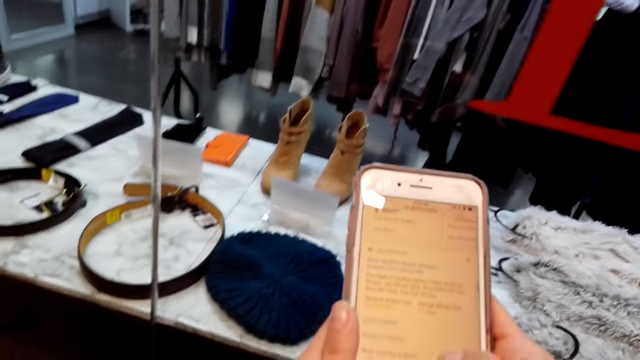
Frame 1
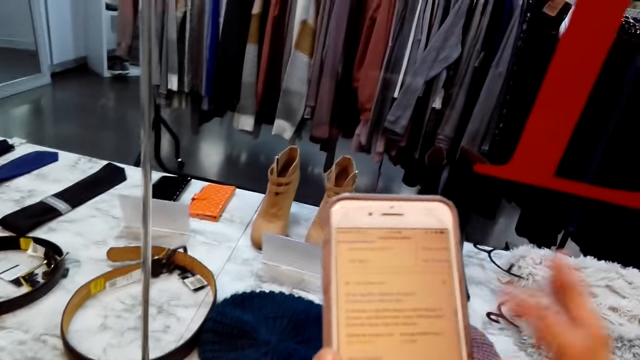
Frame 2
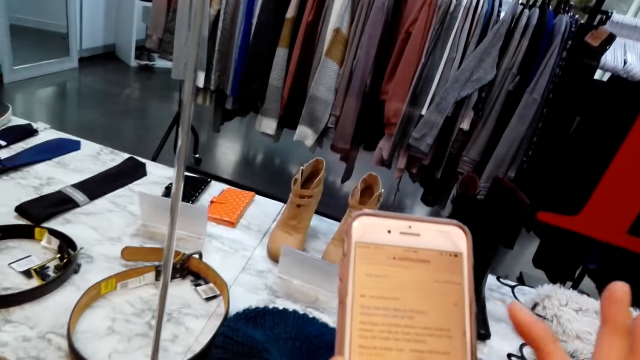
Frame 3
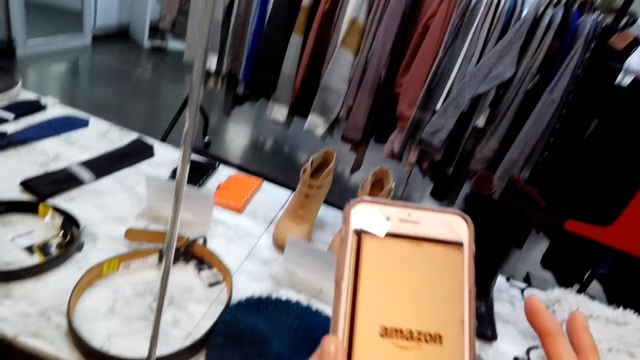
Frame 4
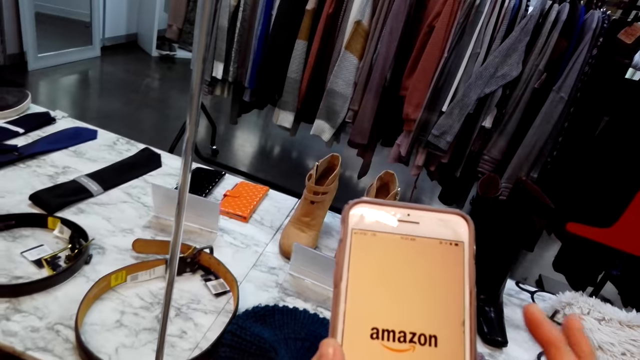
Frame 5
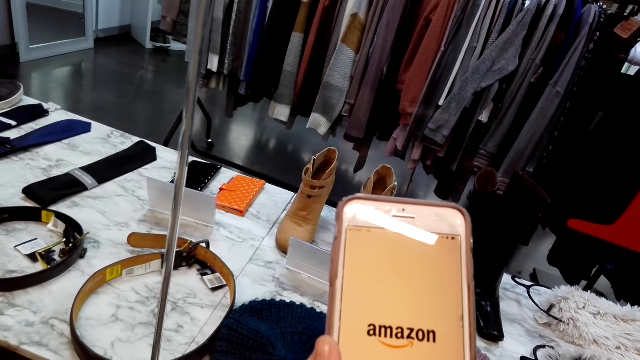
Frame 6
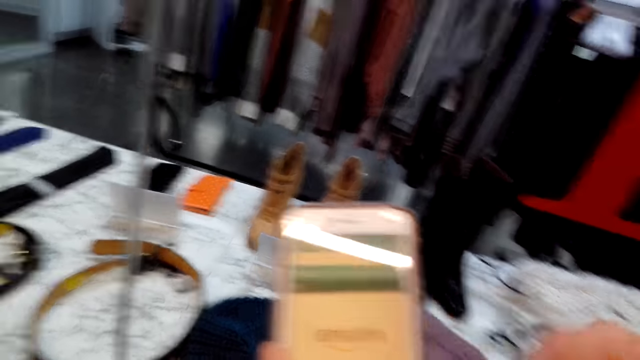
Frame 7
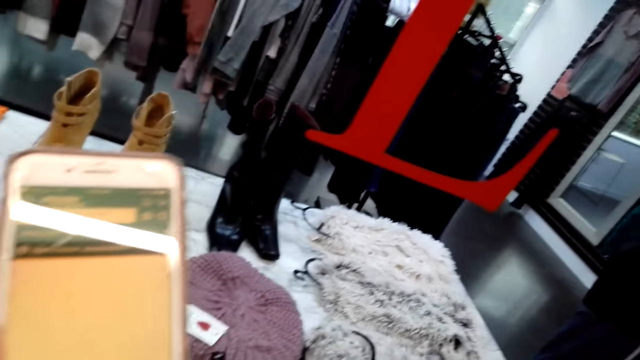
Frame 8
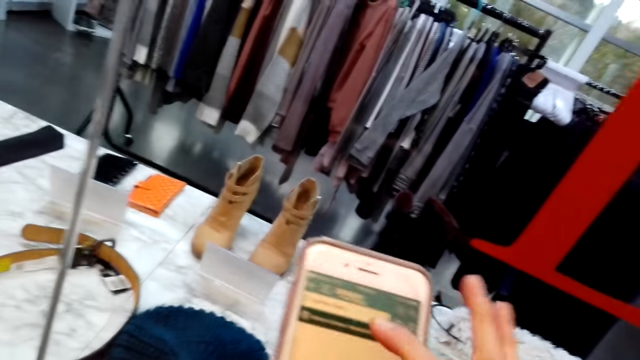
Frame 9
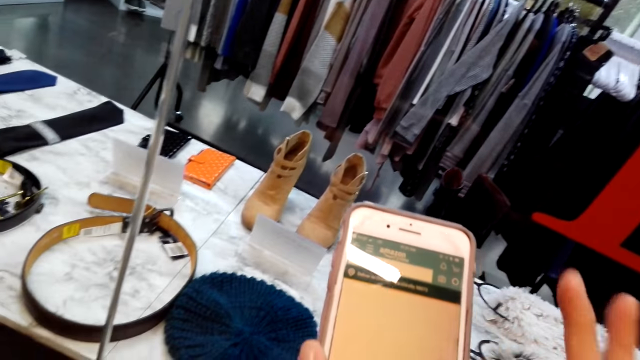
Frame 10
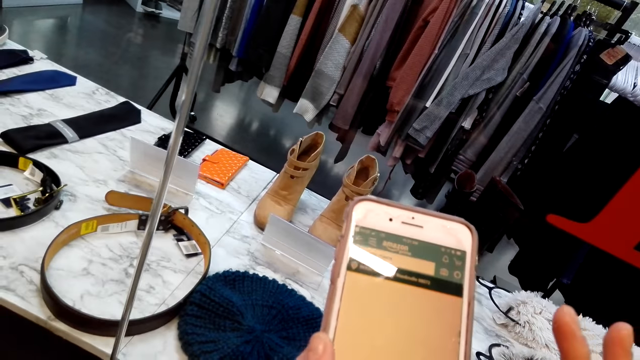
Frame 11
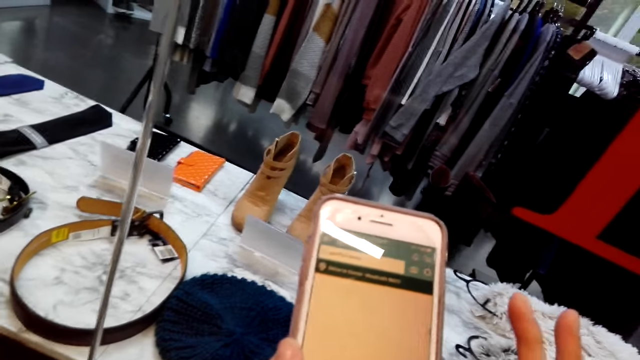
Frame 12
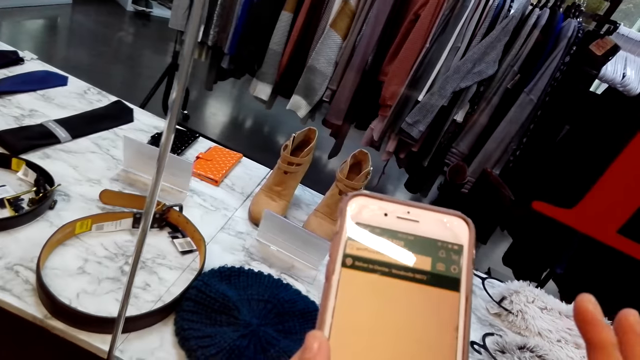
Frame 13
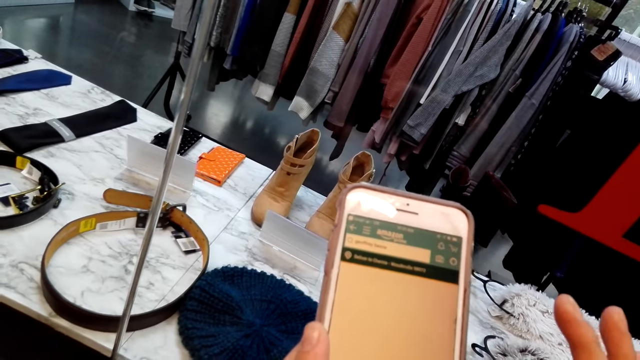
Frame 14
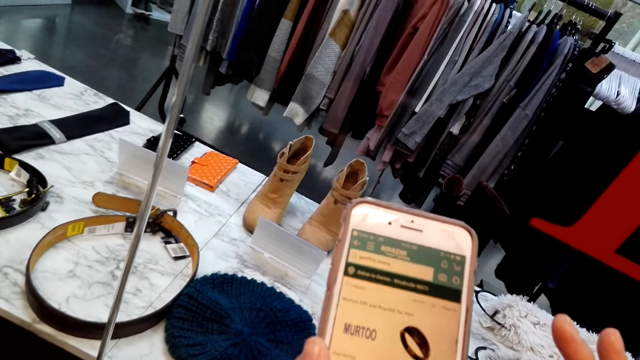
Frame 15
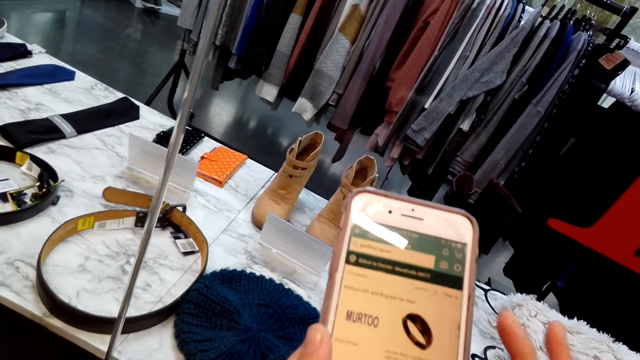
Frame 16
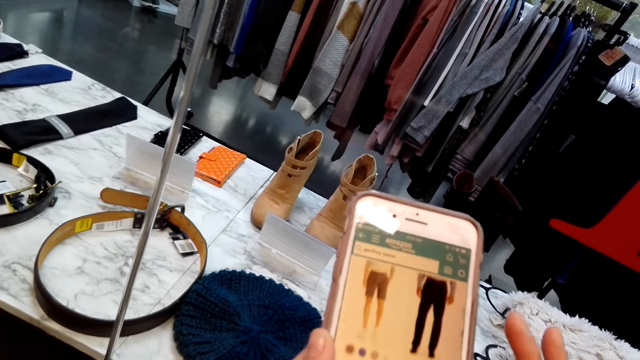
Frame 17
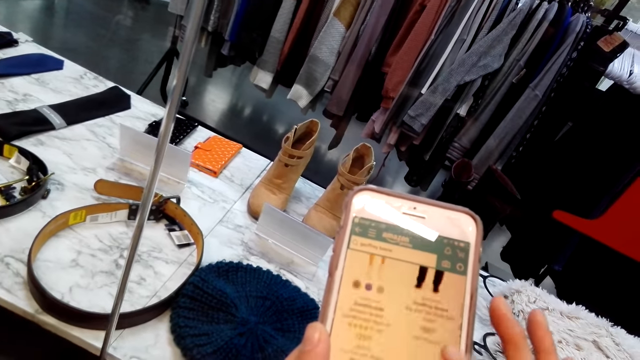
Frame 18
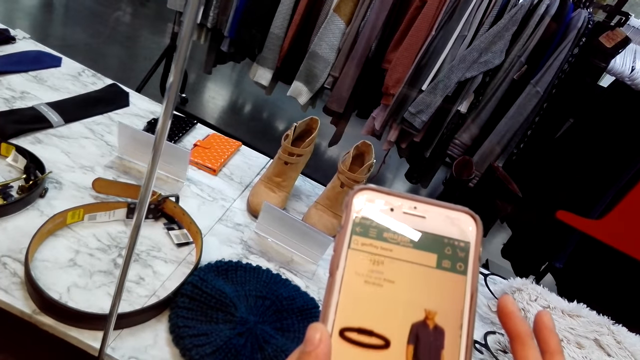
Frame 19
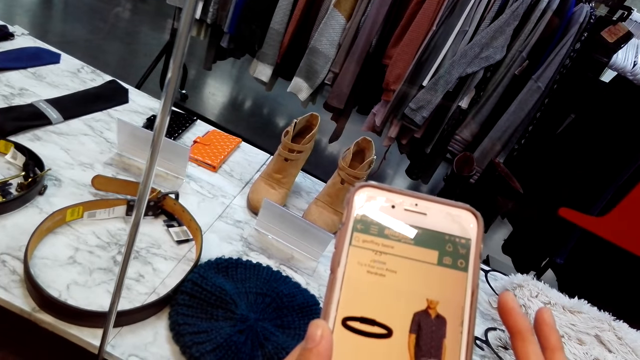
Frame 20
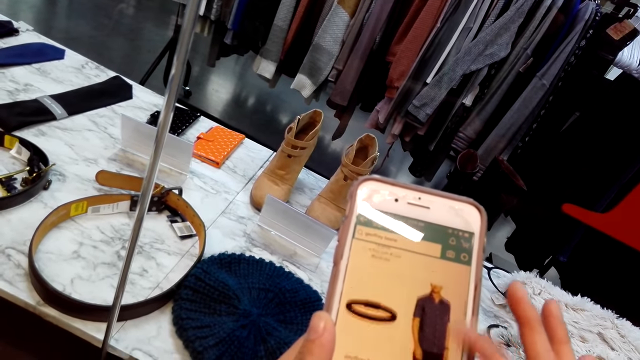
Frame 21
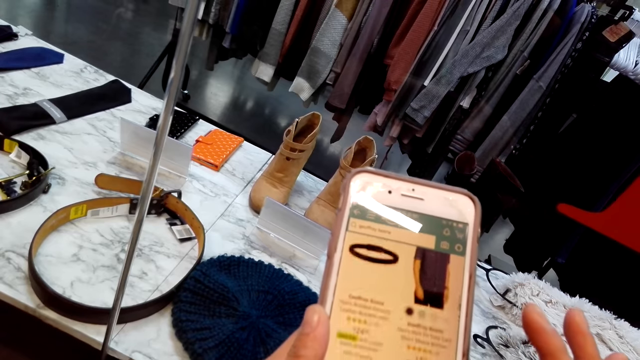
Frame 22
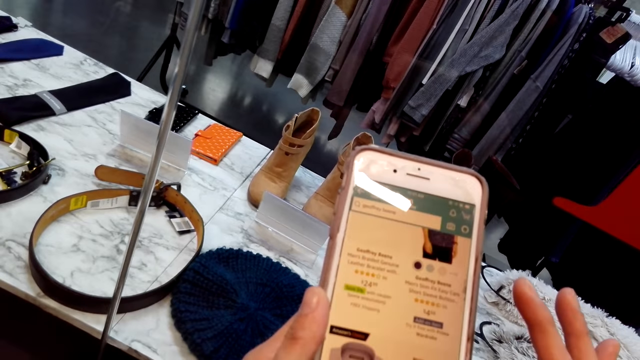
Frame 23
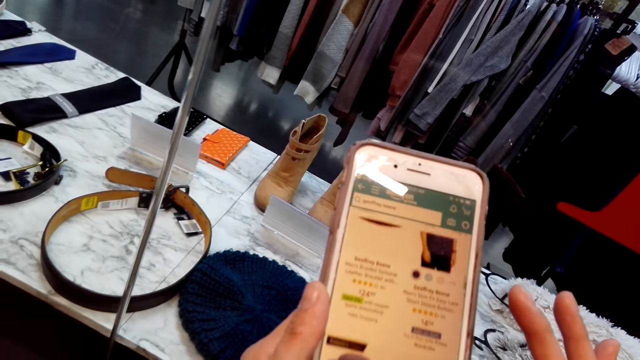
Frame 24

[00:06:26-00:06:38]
The camera wearer uses the phone. They speak.

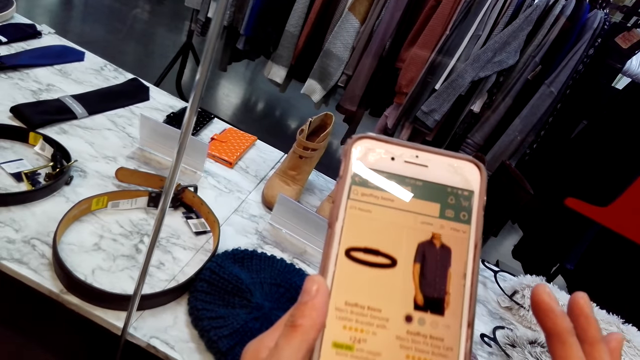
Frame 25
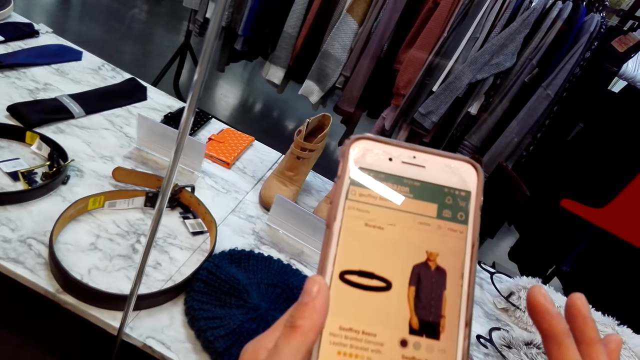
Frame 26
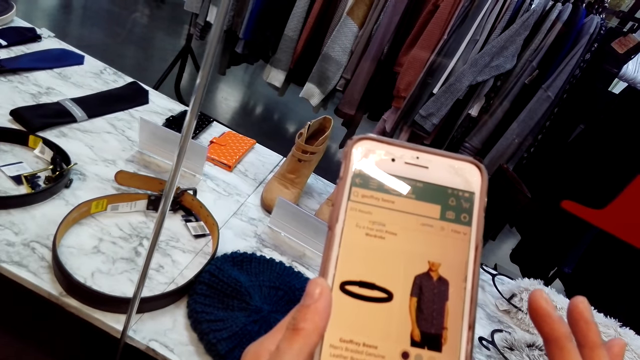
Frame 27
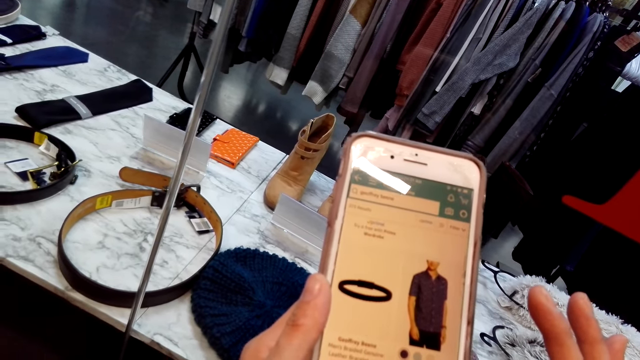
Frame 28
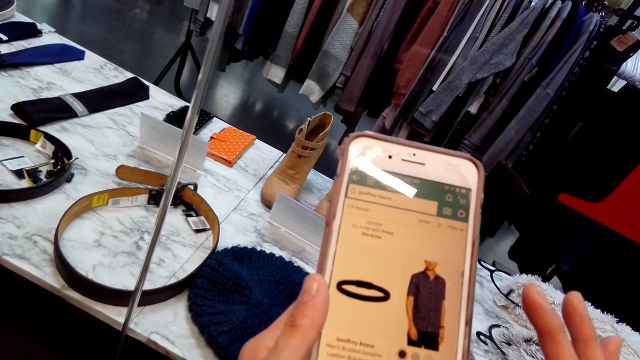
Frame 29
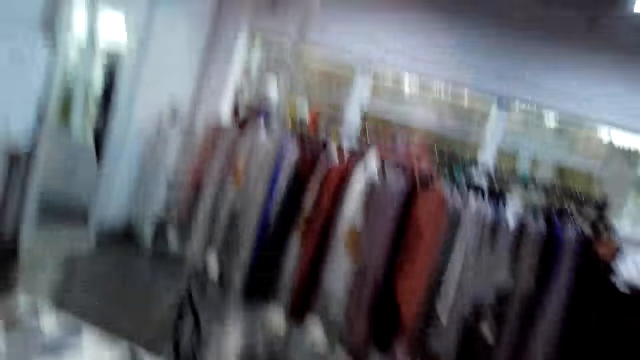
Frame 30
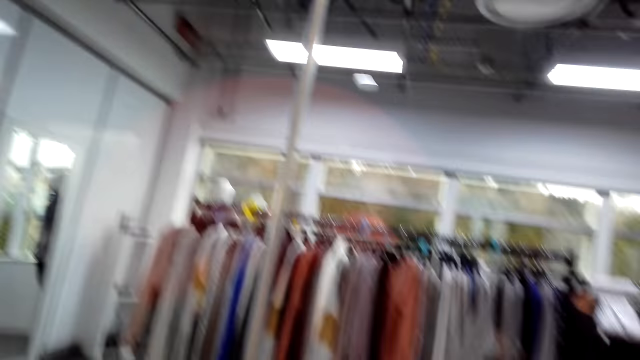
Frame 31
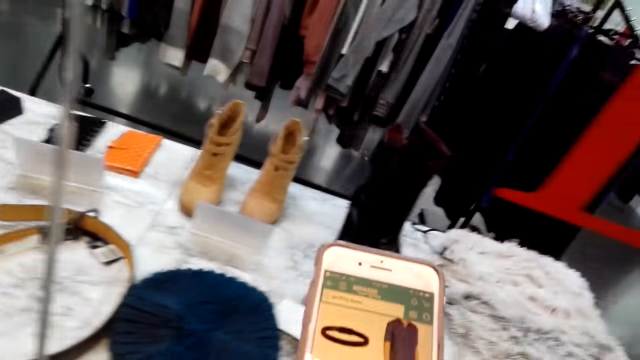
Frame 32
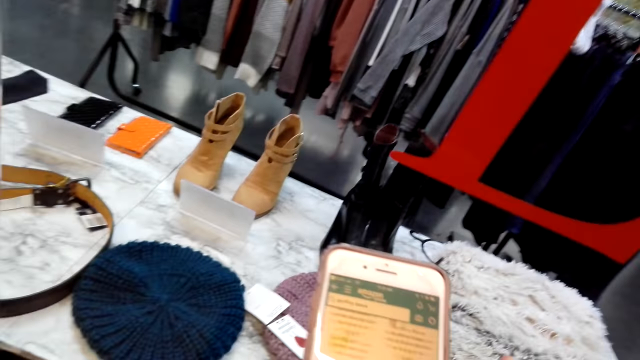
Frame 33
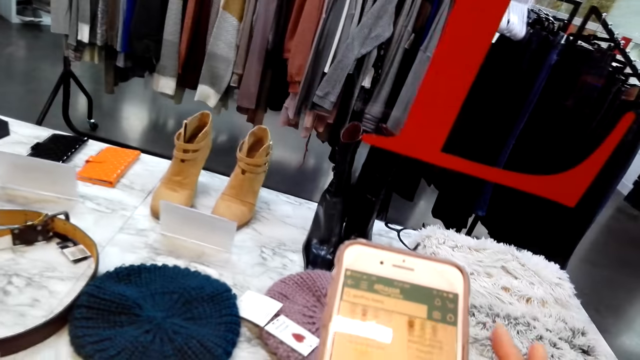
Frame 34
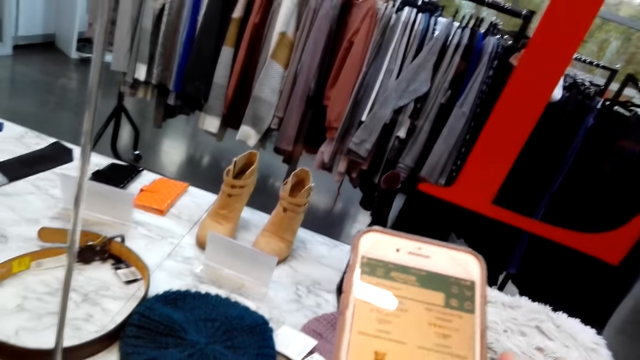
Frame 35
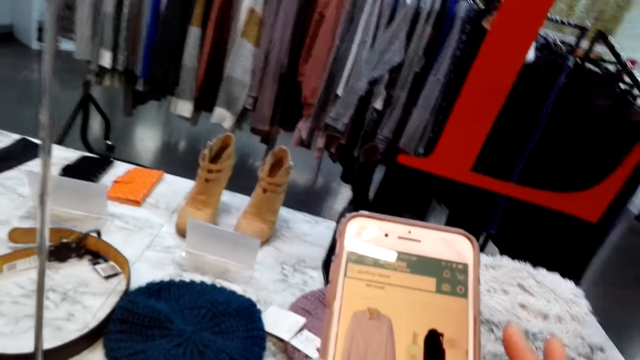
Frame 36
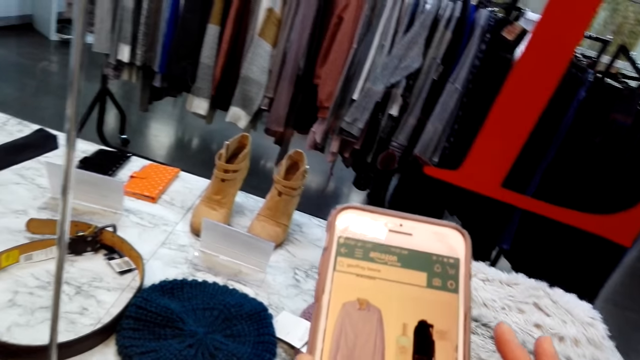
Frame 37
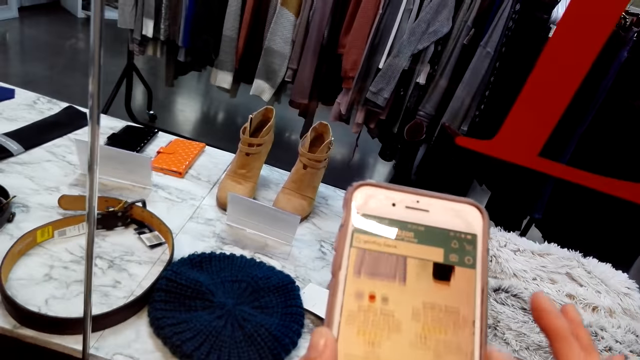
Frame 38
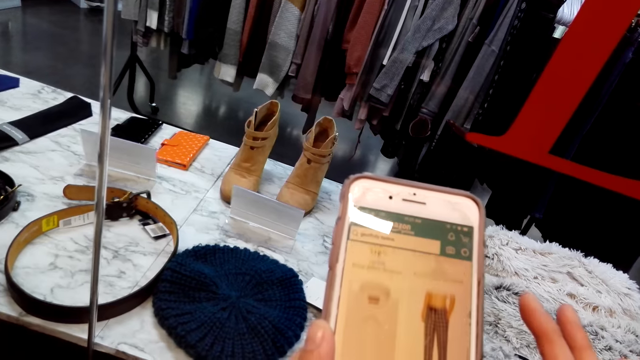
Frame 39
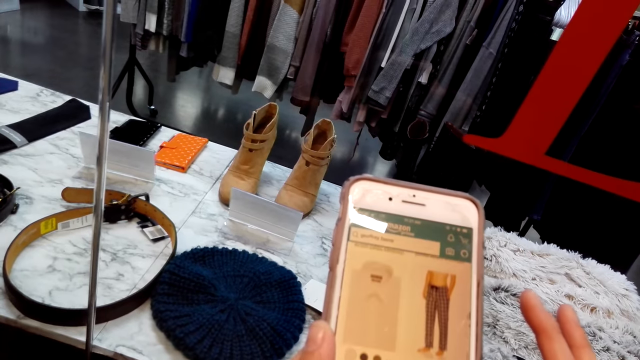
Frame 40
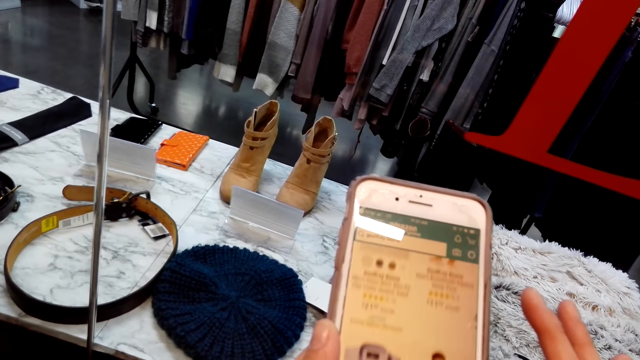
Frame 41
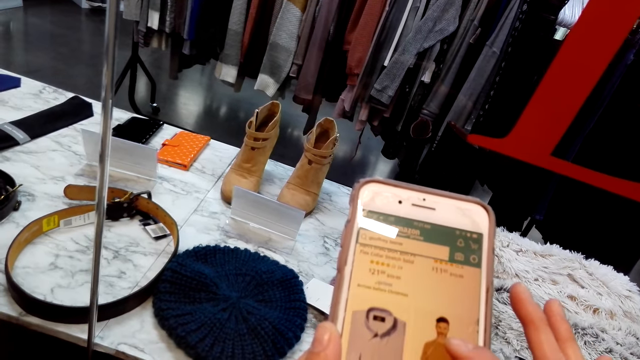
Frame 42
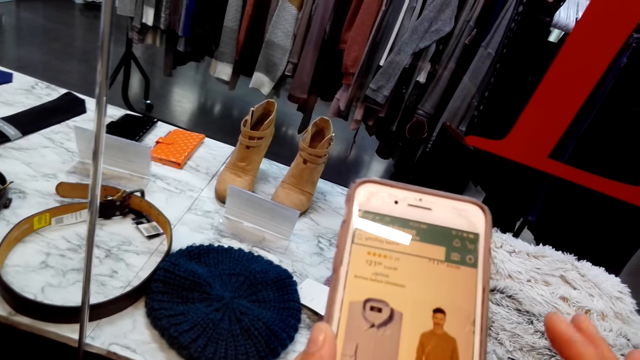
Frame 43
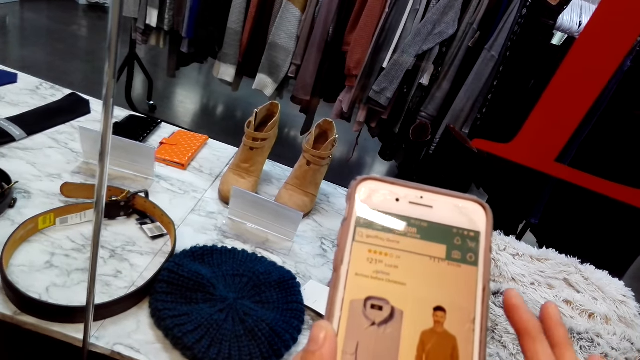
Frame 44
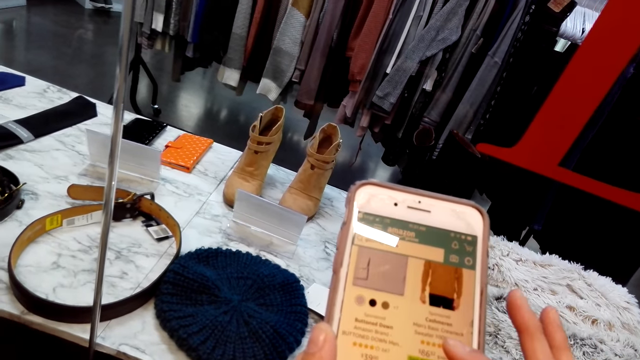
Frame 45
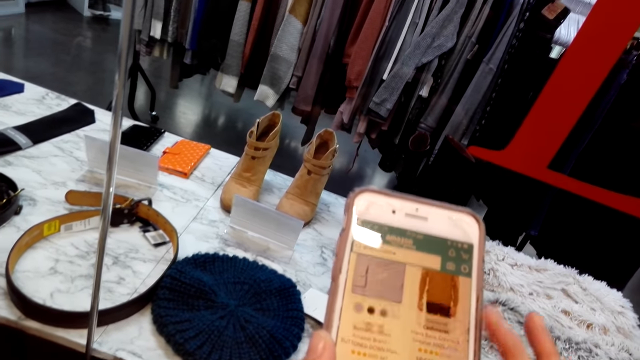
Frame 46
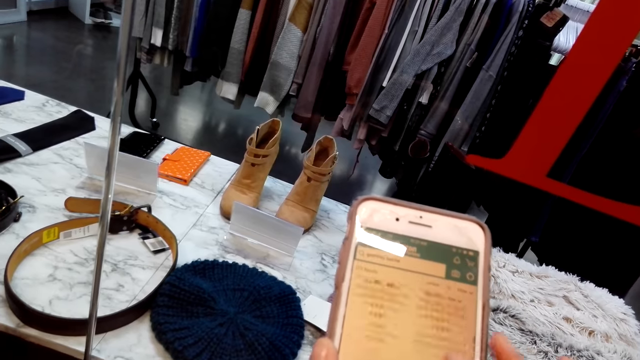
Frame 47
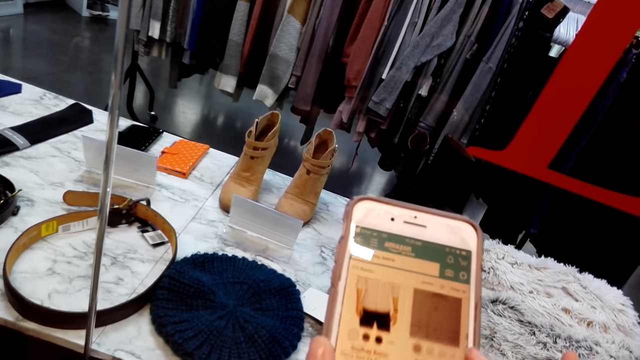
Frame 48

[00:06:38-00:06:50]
The camera wearer looks up, looks down and uses the phone.
